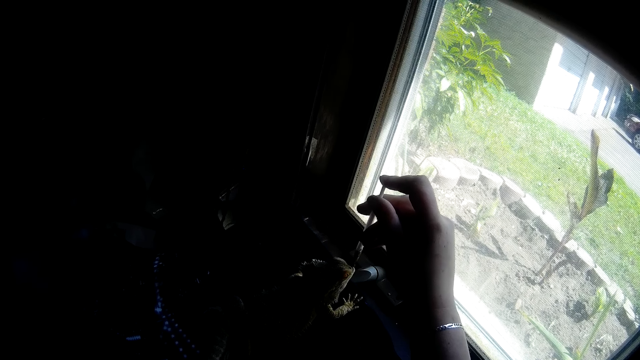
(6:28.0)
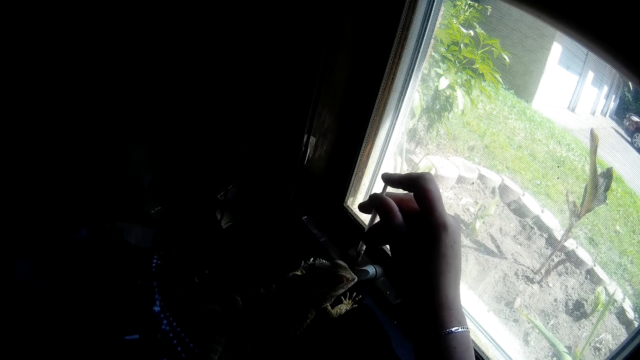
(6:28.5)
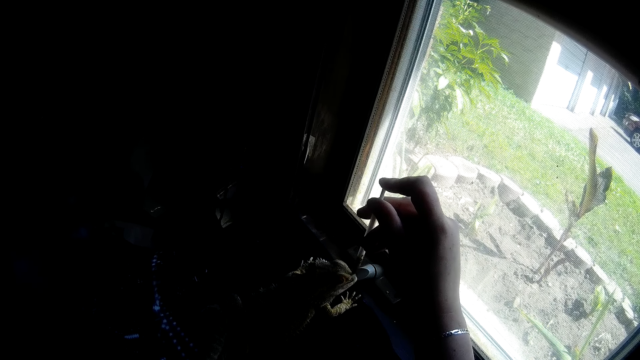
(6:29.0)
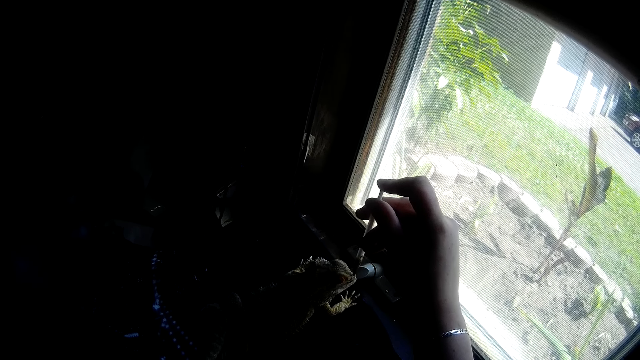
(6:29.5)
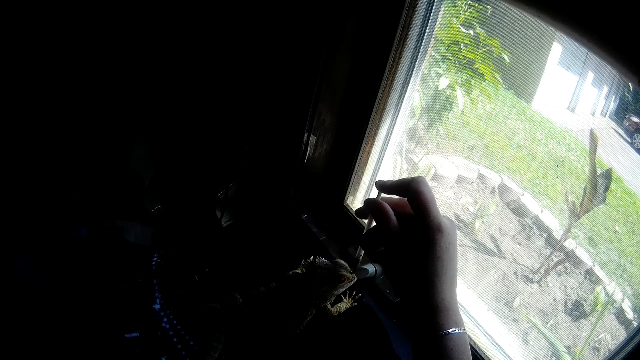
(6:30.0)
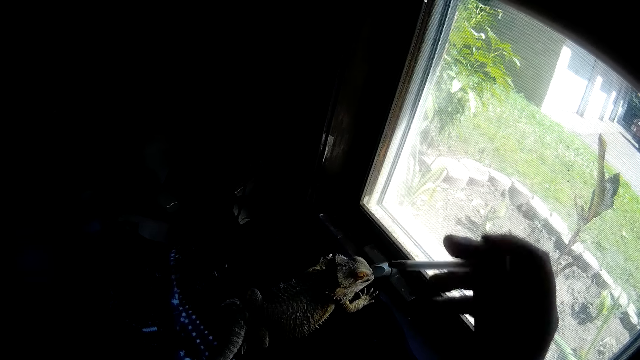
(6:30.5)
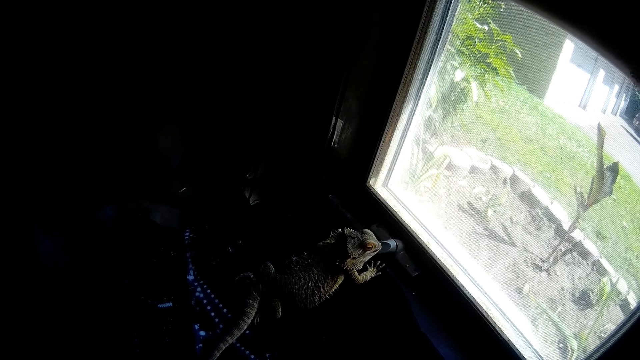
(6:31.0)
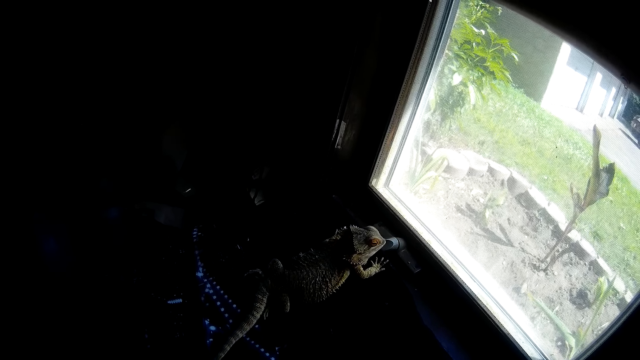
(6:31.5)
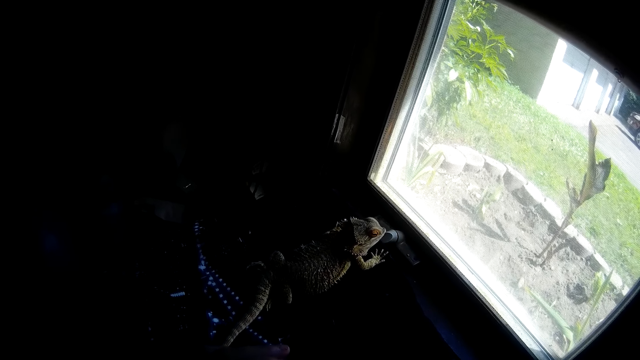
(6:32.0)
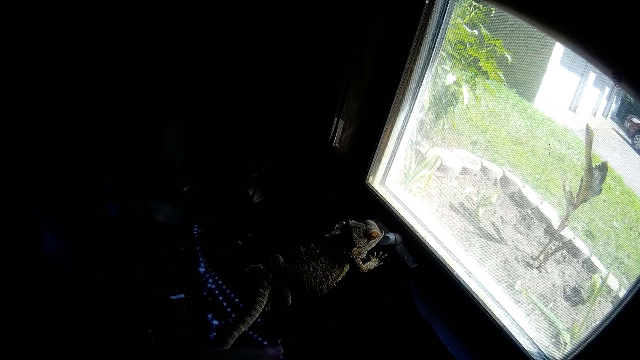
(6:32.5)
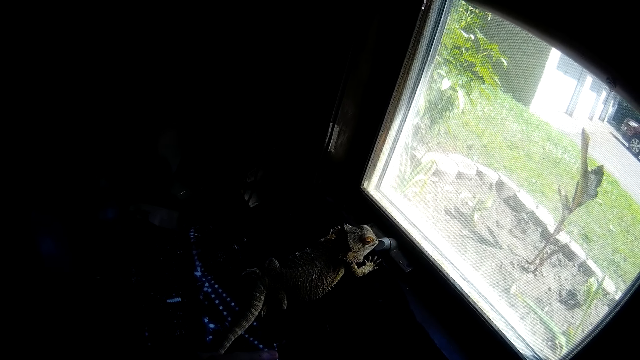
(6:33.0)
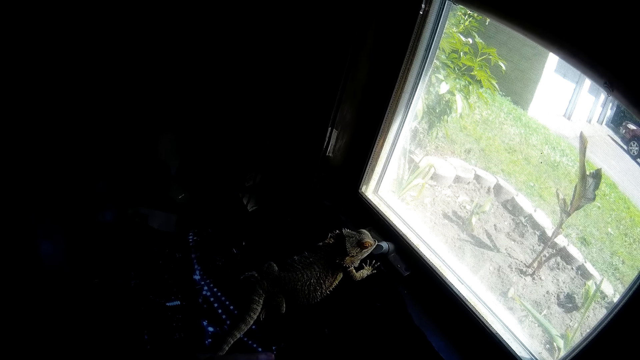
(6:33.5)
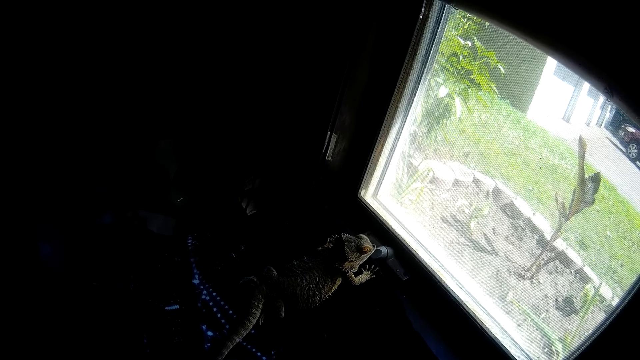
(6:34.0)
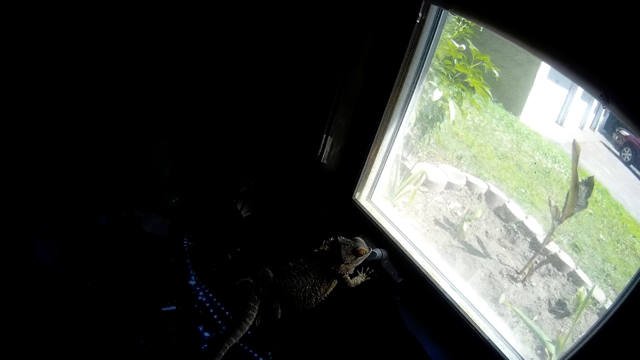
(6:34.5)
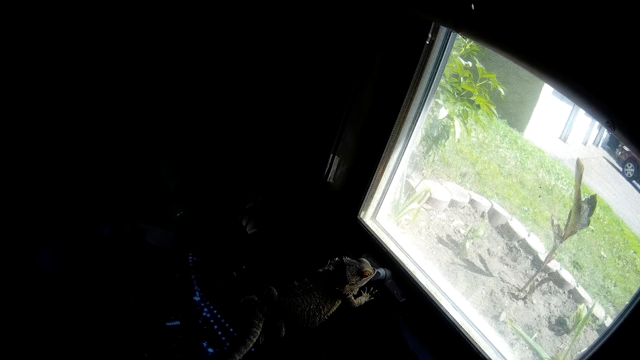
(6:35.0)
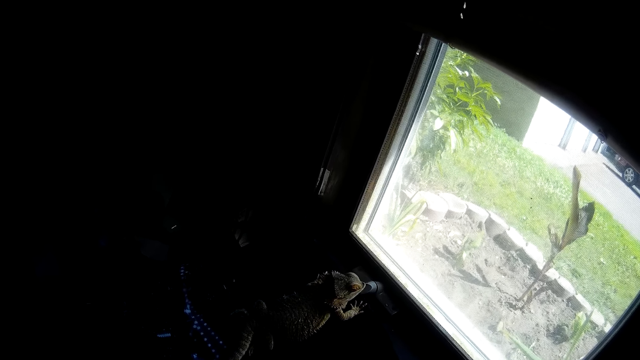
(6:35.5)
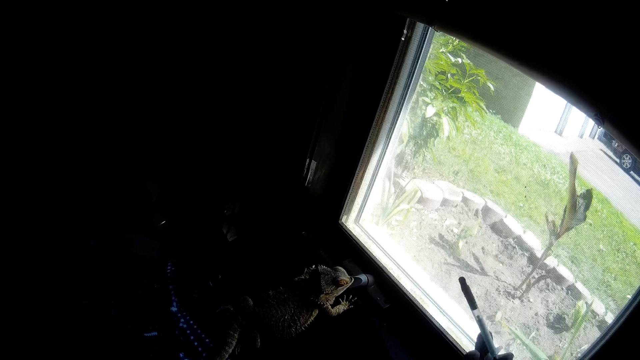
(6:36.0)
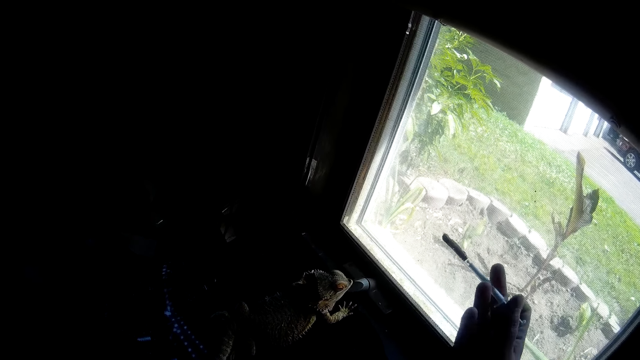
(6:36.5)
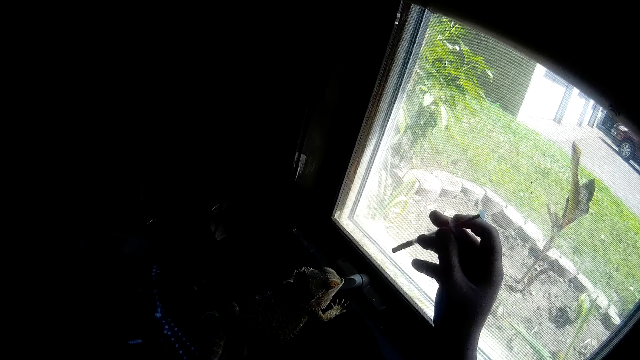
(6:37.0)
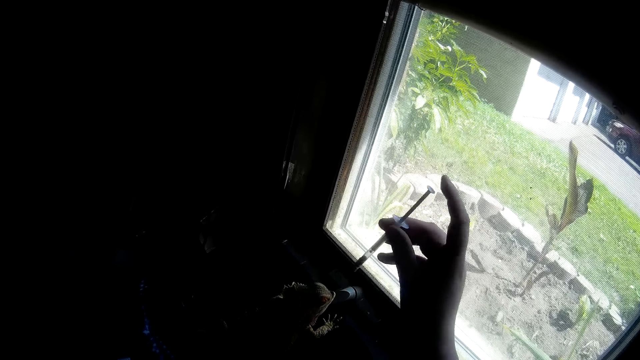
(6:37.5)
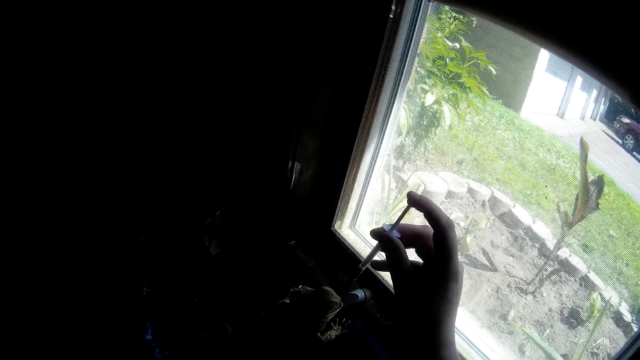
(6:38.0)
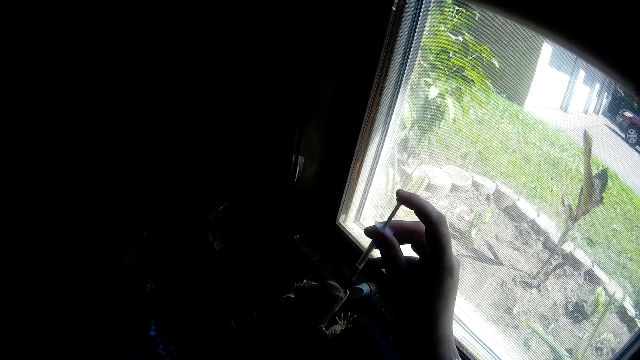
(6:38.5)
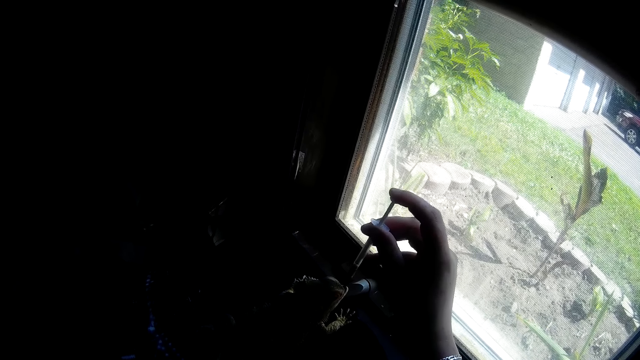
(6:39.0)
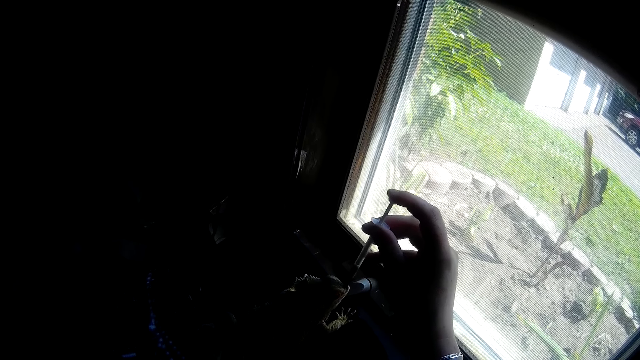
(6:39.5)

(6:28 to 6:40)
The camera wearer removes the empty syringe in her right hand from the mouth of the Chinese water dragon. She puts a loaded syringe into the mouth of the Chinese water dragon with her right hand. She presses something in the adhesive dispenser syringe on the bearded dragon.

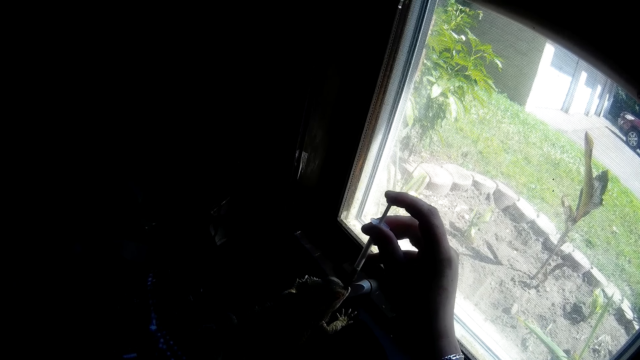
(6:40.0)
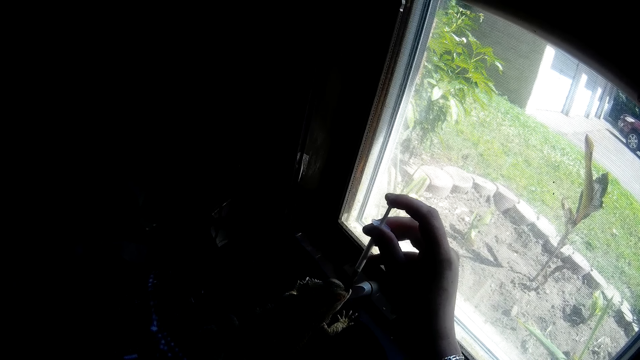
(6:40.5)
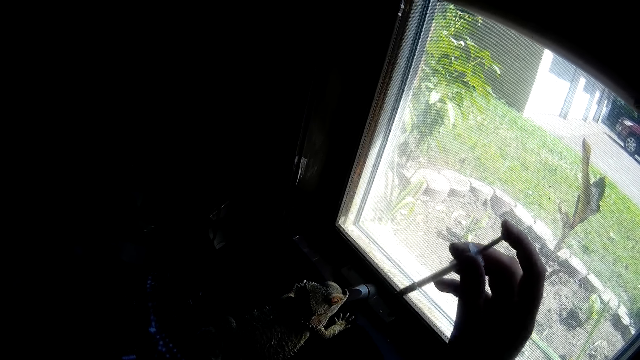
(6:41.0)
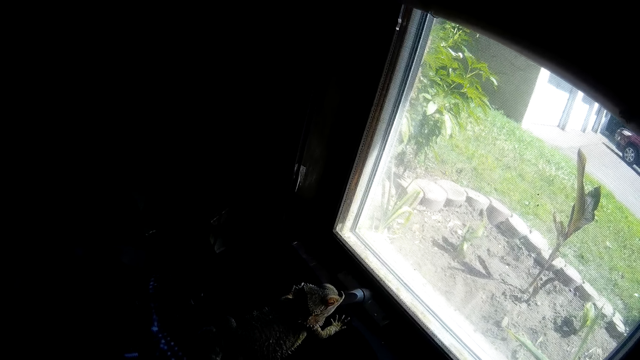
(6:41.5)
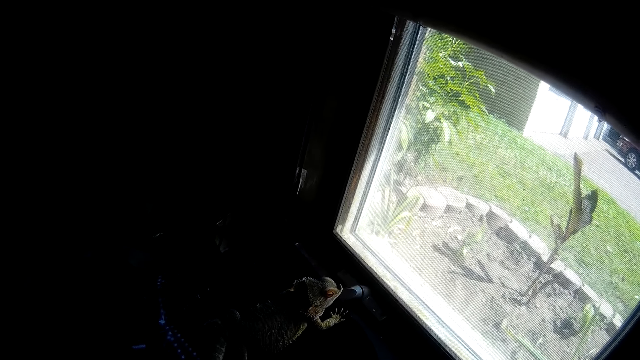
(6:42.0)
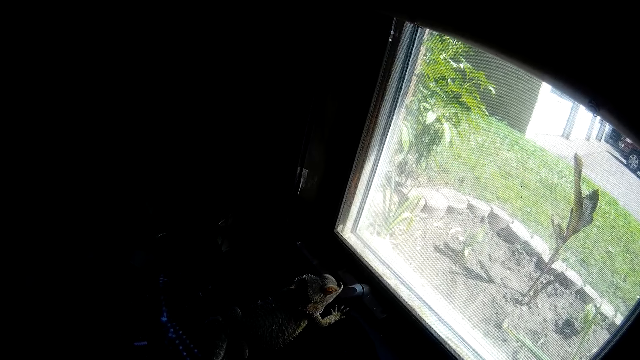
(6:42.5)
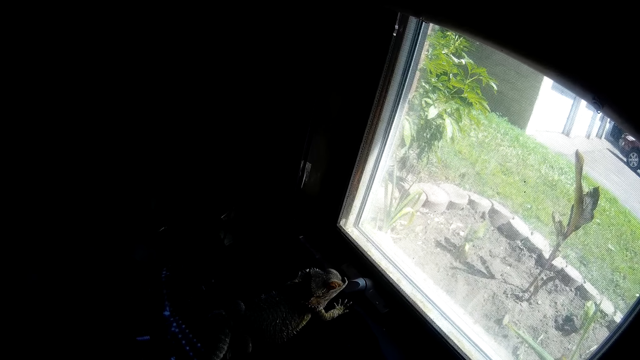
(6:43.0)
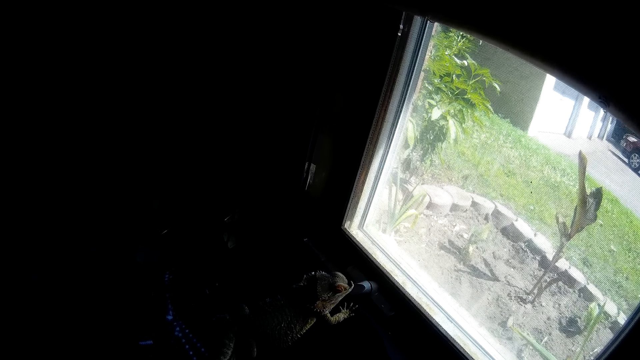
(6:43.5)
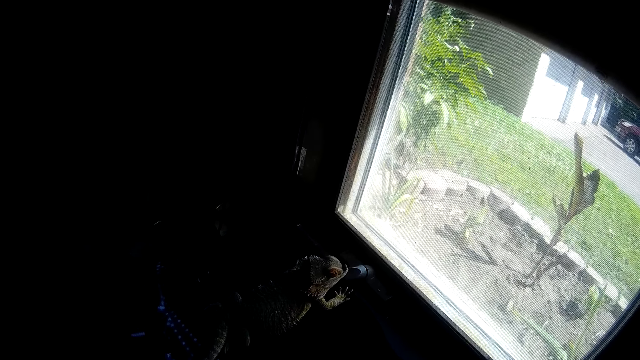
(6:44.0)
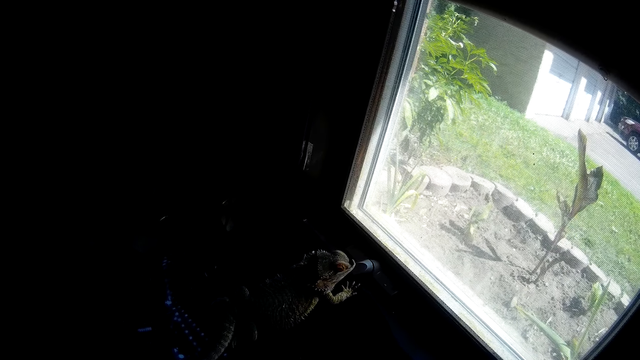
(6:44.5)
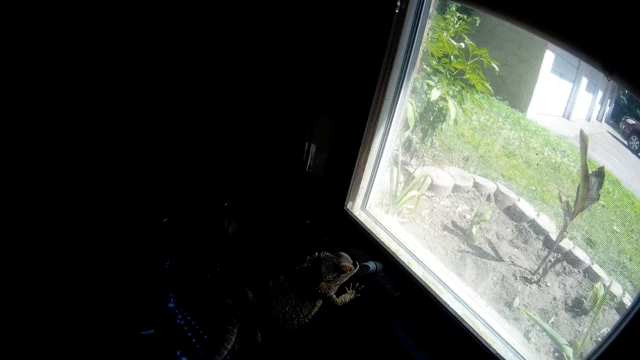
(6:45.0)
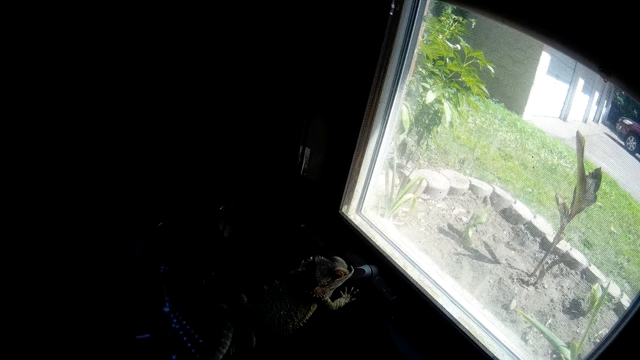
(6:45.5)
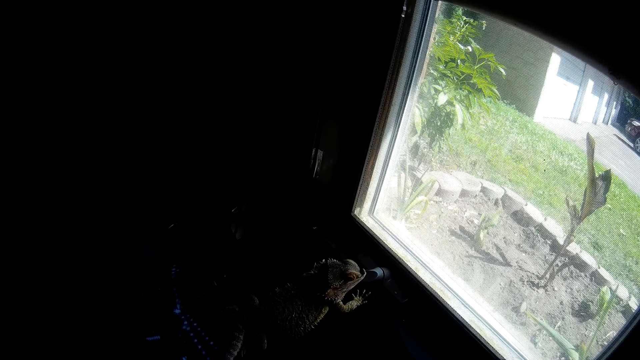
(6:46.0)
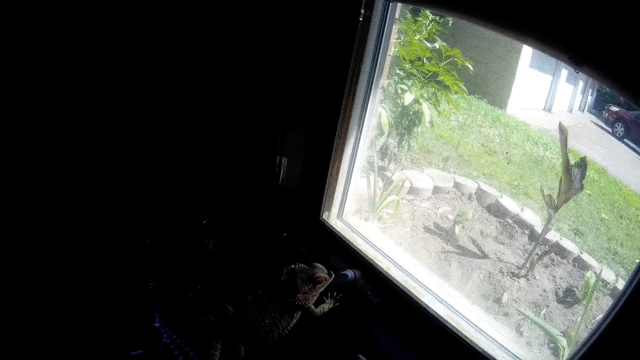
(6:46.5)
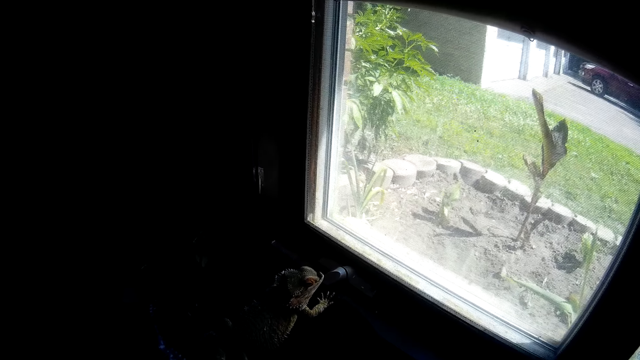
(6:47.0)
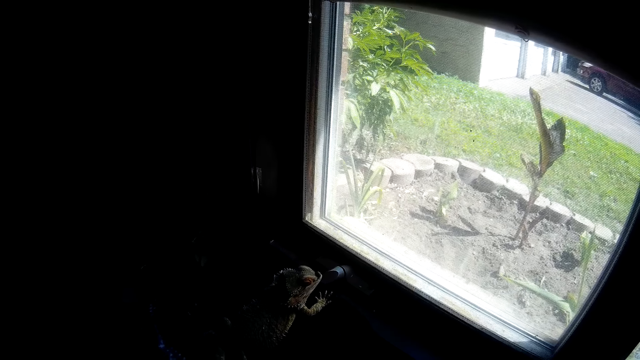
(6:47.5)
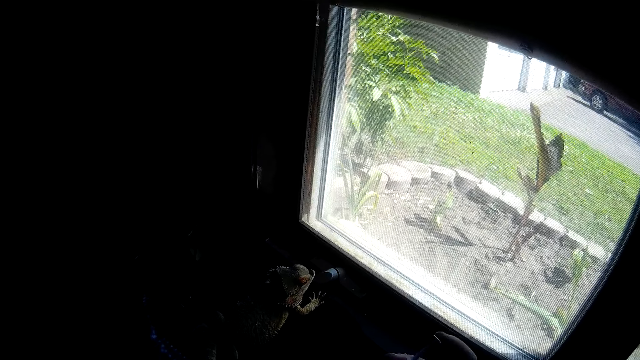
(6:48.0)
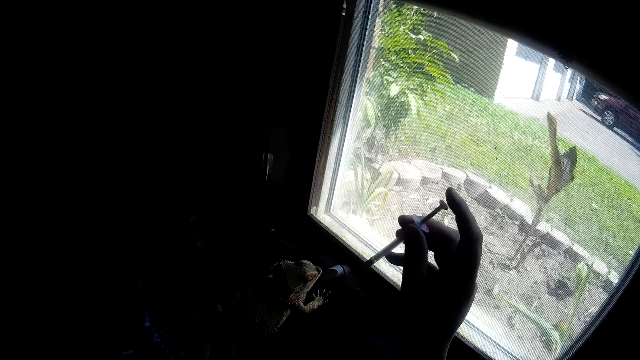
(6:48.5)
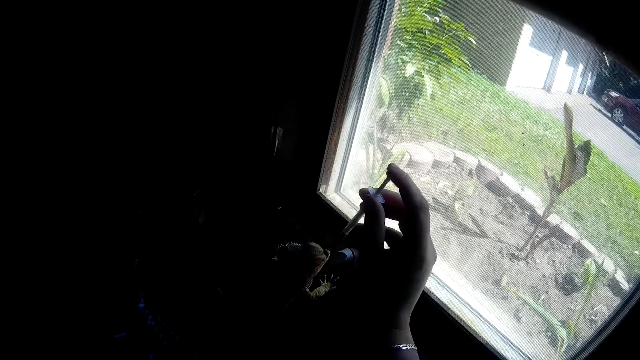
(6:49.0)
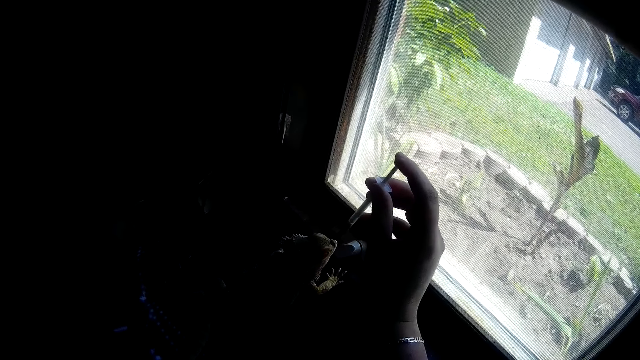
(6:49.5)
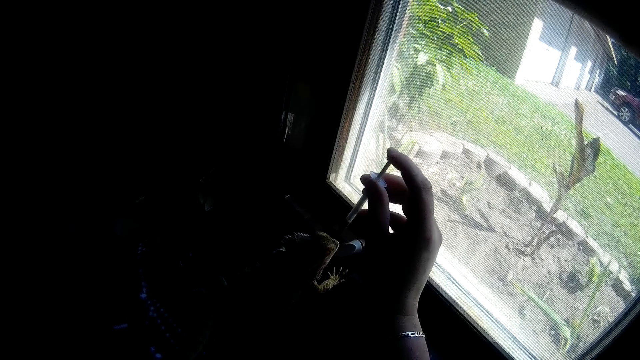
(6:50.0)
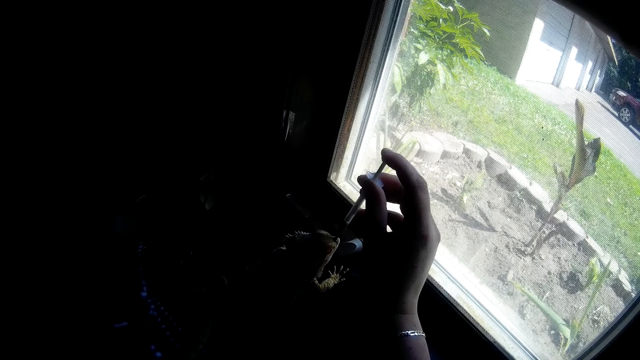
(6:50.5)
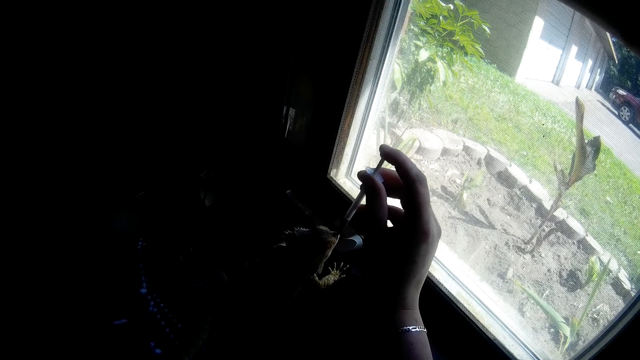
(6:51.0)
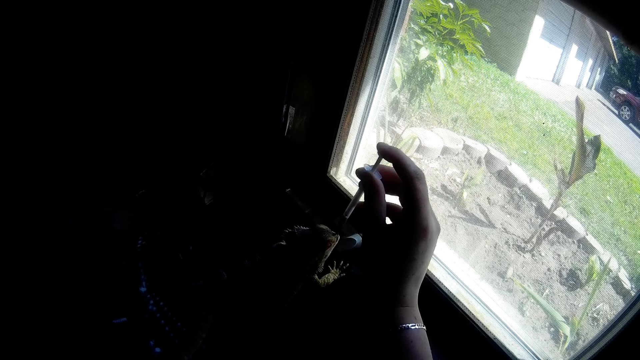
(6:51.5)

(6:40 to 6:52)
The camera wearer removes the empty syringe in her right hand from the mouth of the Chinese water dragon. She puts a loaded syringe into the mouth of the Chinese water dragon with her right hand. She presses something in the adhesive dispenser syringe on the bearded dragon.
